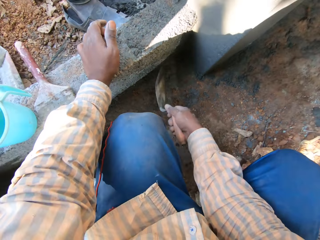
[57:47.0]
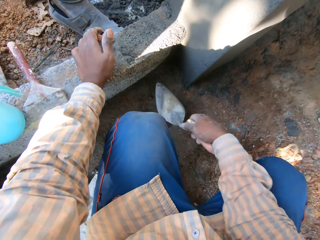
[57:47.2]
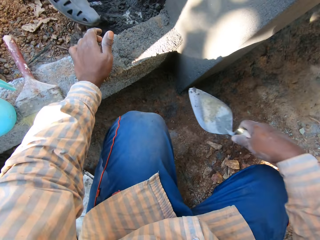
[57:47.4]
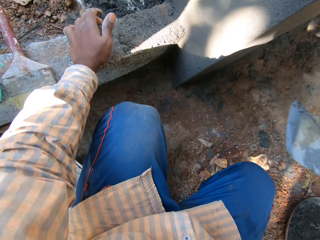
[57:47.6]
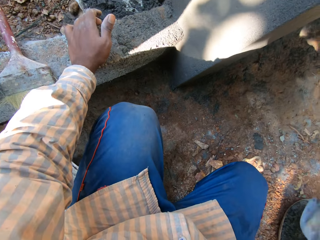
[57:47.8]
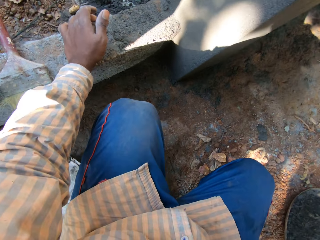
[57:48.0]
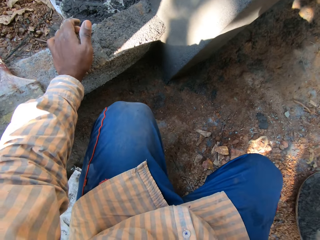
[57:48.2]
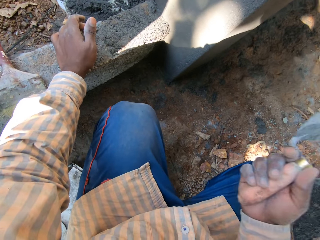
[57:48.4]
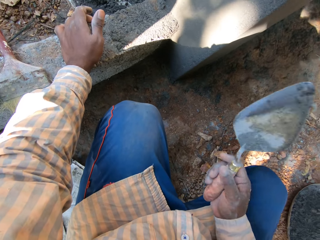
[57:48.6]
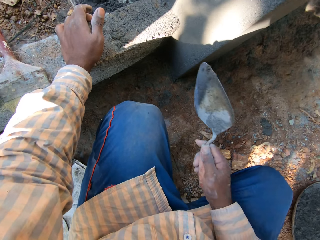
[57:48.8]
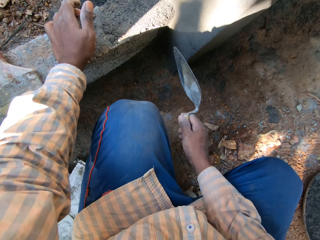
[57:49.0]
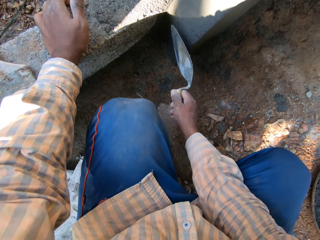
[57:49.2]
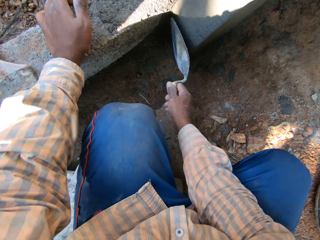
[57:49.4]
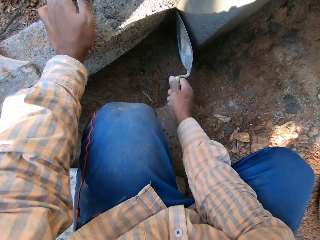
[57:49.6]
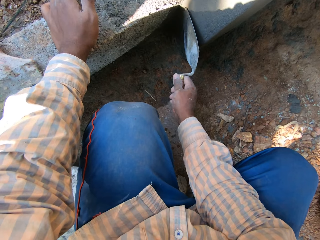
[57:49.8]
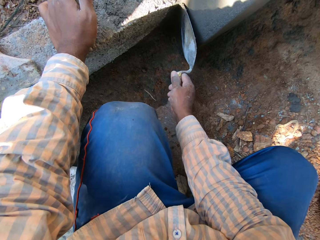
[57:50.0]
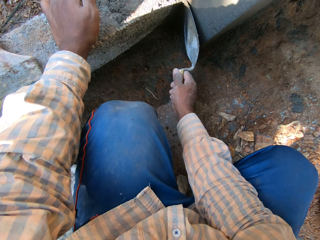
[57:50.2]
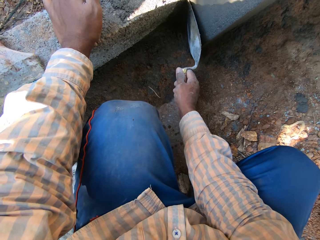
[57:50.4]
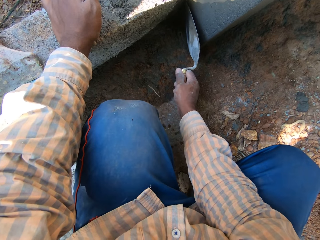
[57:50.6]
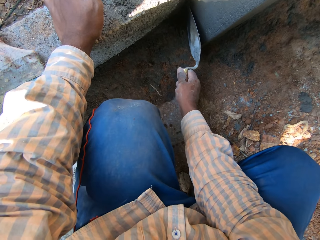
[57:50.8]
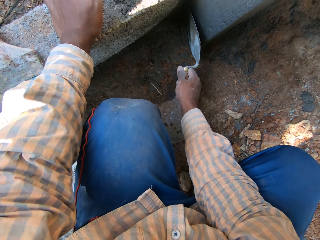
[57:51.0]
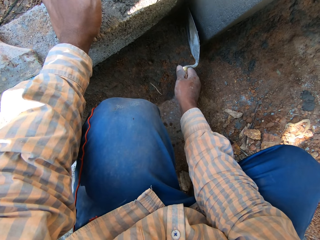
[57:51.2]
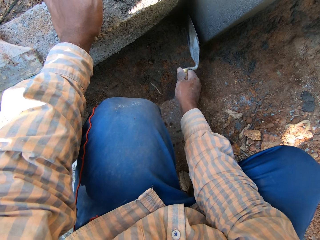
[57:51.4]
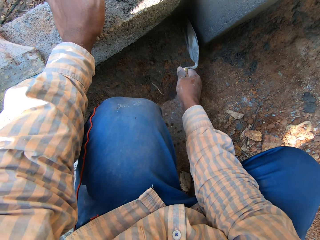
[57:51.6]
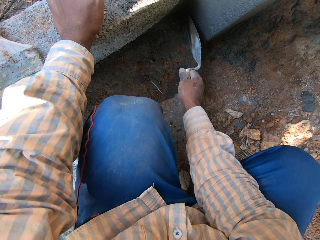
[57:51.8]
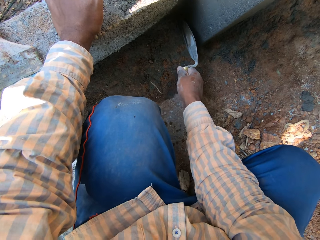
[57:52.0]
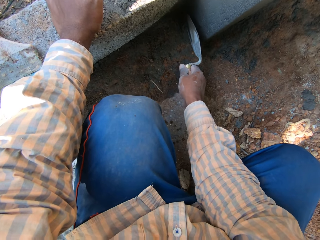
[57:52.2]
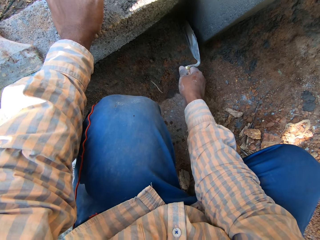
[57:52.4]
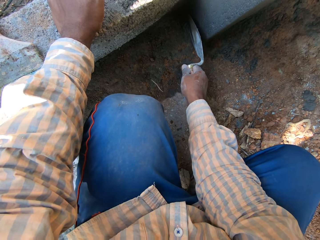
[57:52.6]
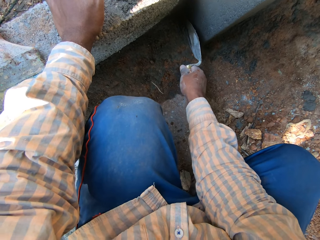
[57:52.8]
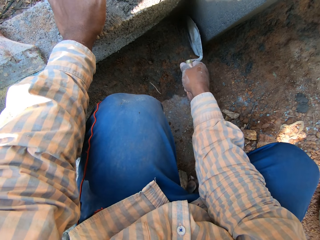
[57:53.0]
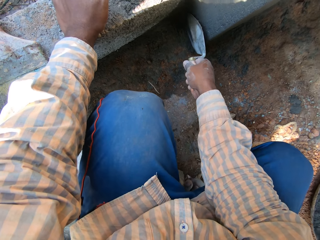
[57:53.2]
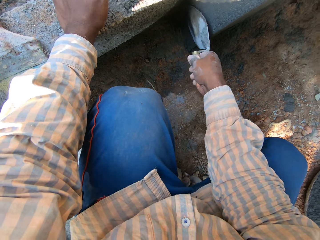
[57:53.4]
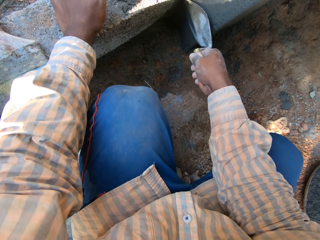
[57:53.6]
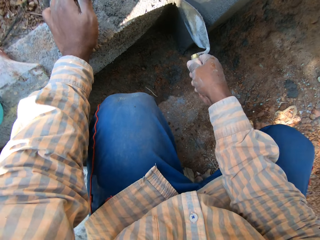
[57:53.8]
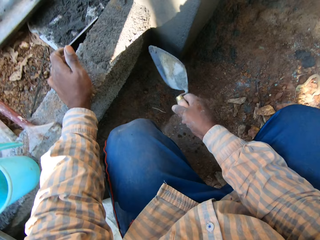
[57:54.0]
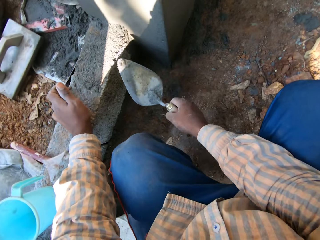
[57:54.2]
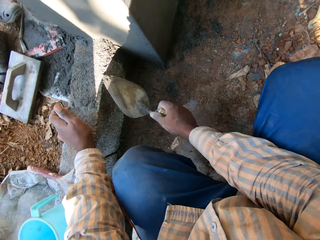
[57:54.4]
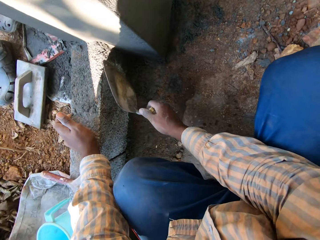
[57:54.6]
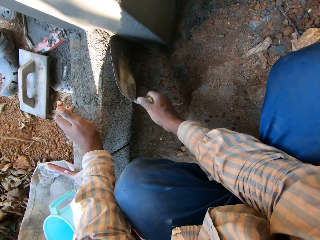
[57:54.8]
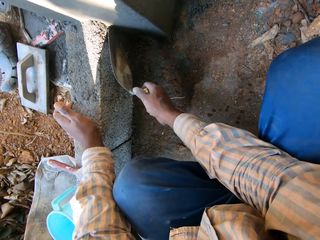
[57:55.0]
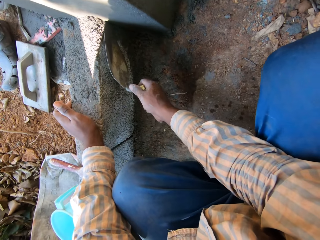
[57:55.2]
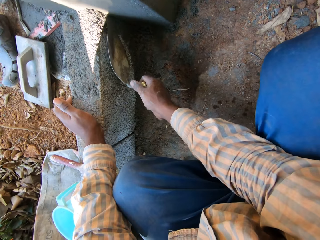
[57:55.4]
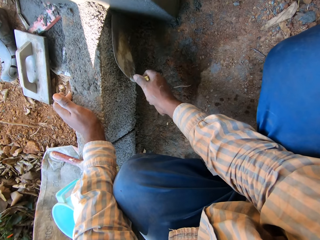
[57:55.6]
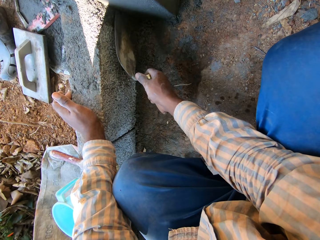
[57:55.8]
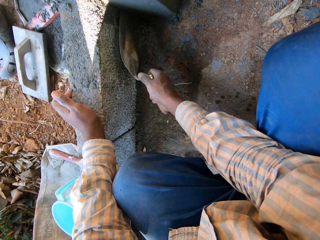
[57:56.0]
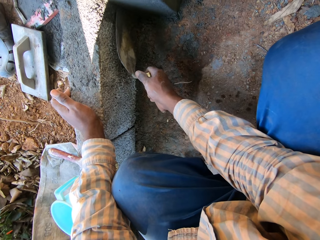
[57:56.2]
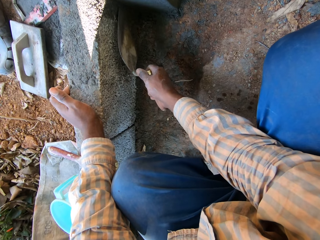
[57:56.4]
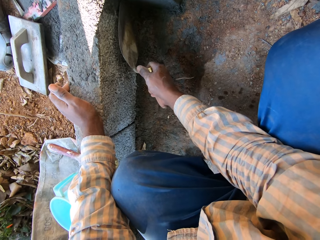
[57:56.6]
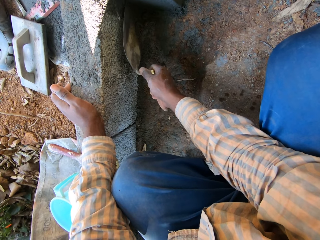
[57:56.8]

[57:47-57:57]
The camera wearer empties the cement on the trowel on the floor with his right hand. He scrapes the brick support with the trowel in his right hand.

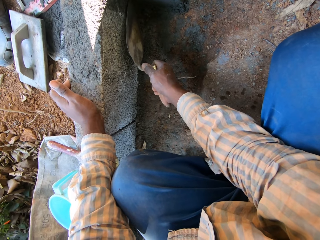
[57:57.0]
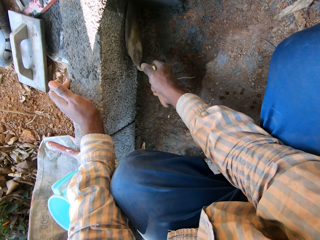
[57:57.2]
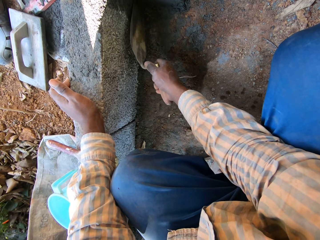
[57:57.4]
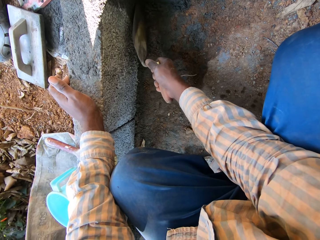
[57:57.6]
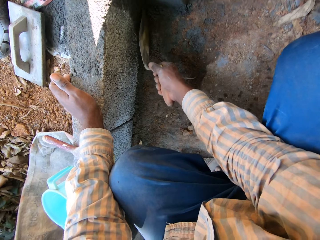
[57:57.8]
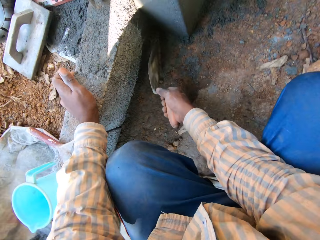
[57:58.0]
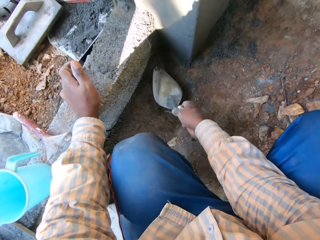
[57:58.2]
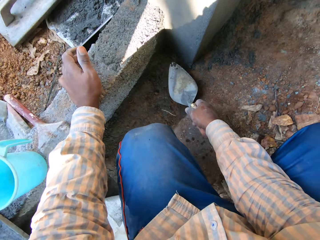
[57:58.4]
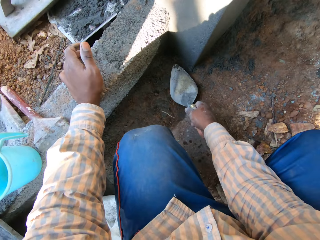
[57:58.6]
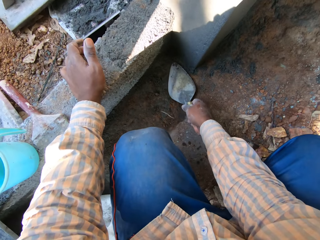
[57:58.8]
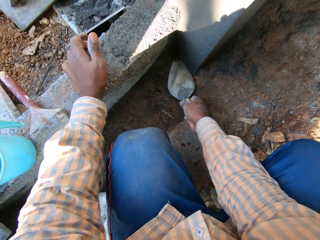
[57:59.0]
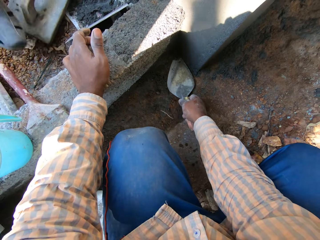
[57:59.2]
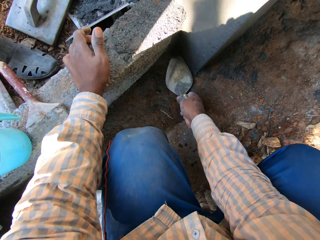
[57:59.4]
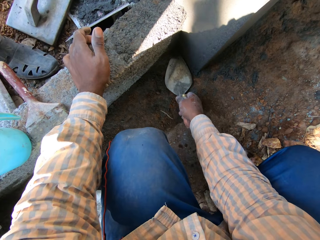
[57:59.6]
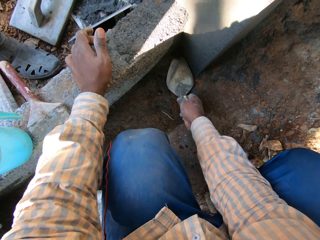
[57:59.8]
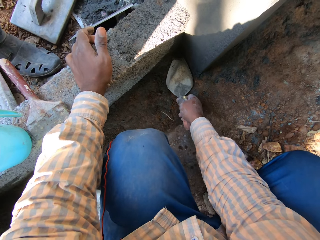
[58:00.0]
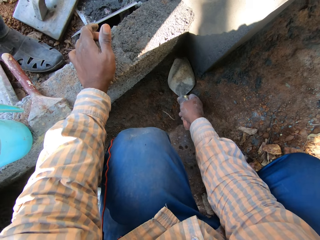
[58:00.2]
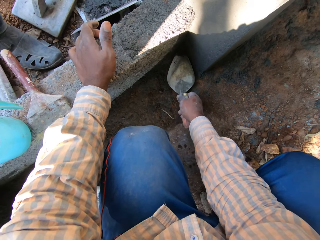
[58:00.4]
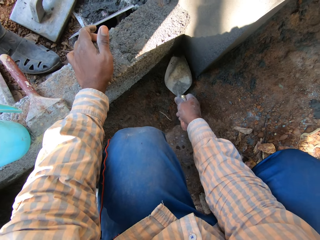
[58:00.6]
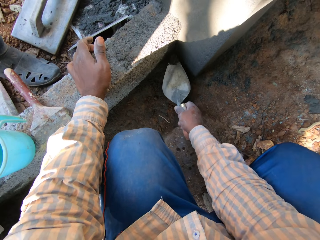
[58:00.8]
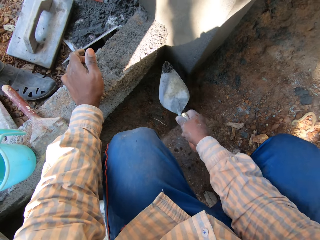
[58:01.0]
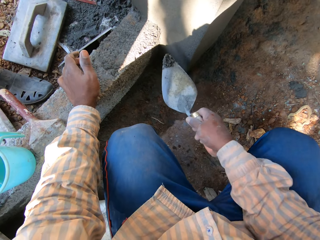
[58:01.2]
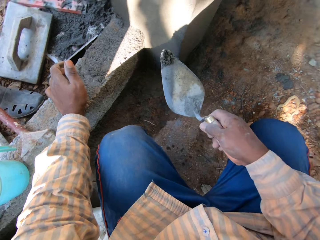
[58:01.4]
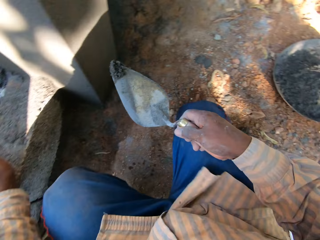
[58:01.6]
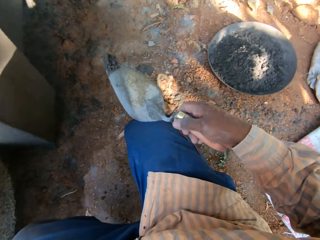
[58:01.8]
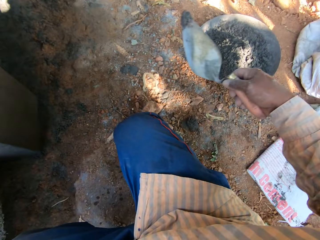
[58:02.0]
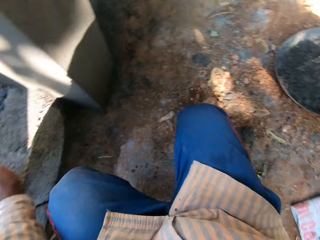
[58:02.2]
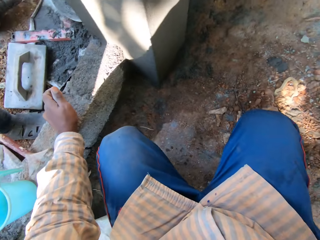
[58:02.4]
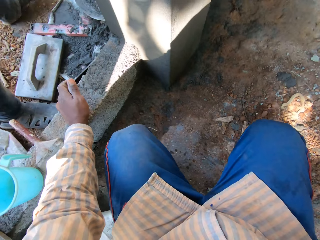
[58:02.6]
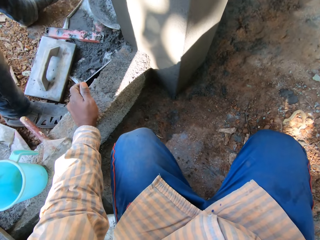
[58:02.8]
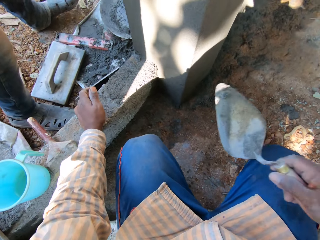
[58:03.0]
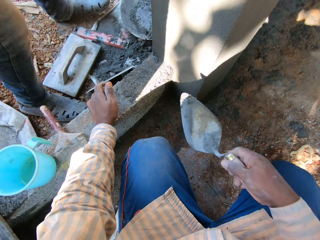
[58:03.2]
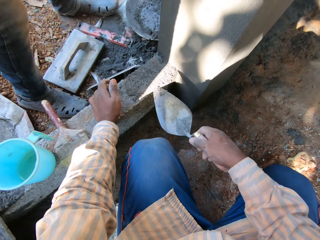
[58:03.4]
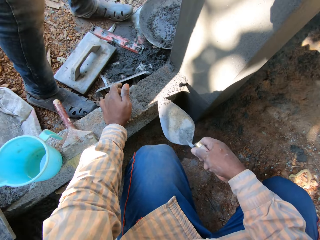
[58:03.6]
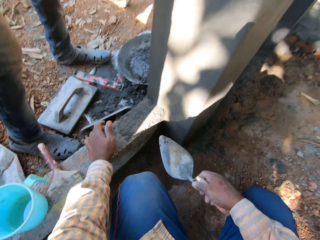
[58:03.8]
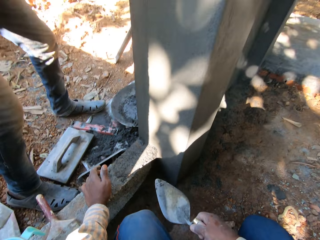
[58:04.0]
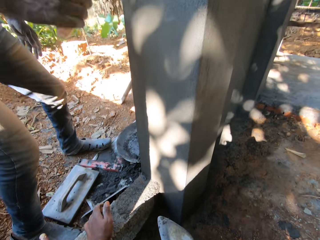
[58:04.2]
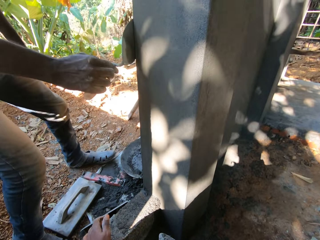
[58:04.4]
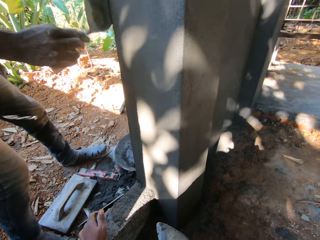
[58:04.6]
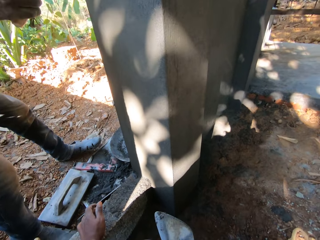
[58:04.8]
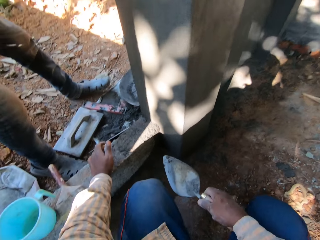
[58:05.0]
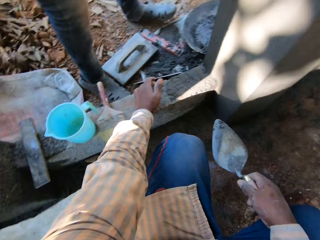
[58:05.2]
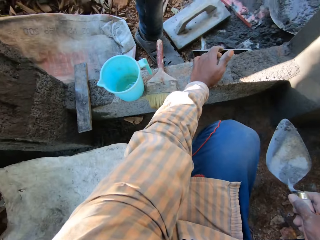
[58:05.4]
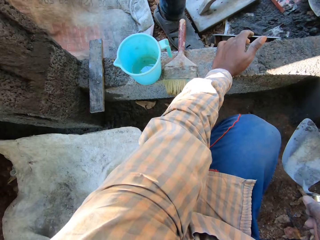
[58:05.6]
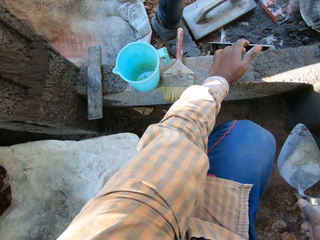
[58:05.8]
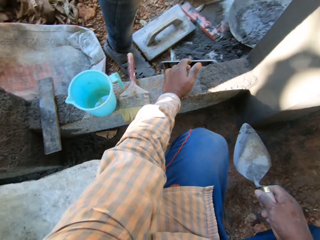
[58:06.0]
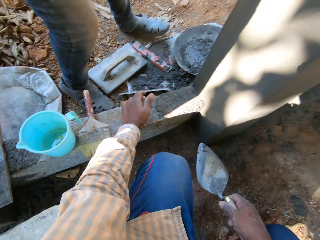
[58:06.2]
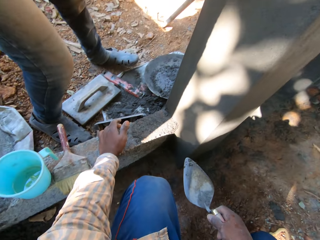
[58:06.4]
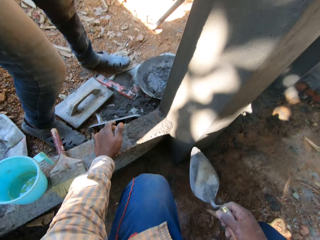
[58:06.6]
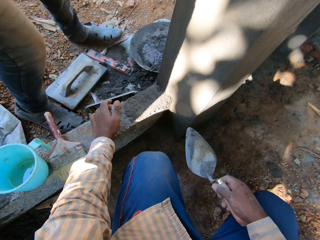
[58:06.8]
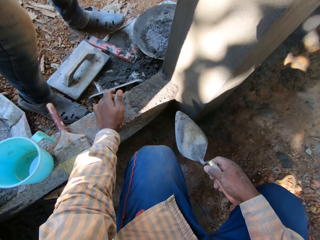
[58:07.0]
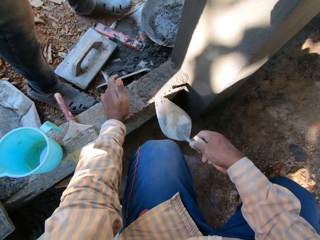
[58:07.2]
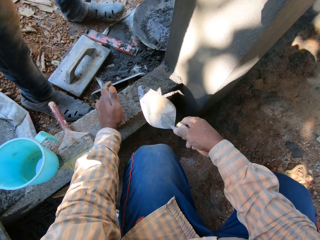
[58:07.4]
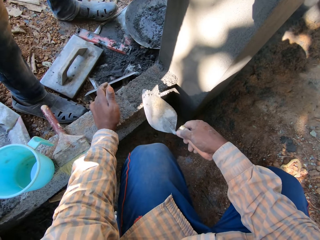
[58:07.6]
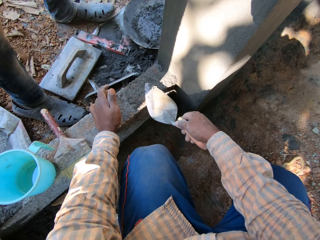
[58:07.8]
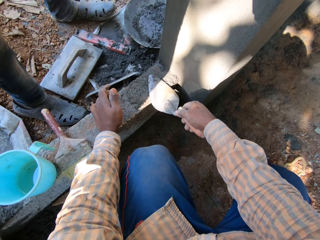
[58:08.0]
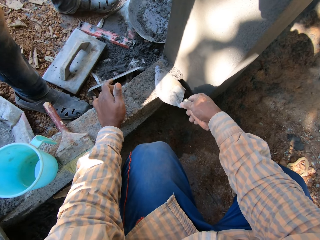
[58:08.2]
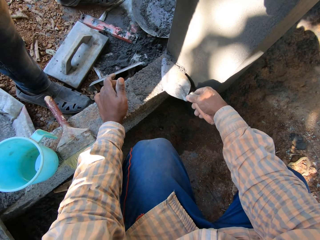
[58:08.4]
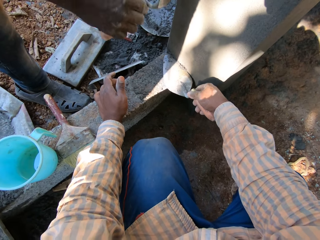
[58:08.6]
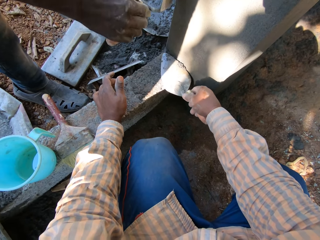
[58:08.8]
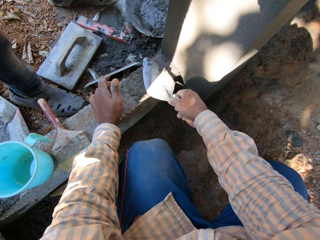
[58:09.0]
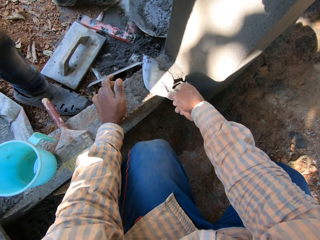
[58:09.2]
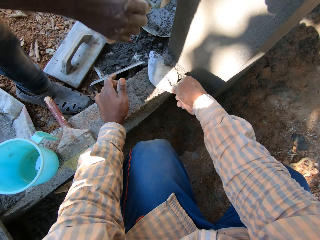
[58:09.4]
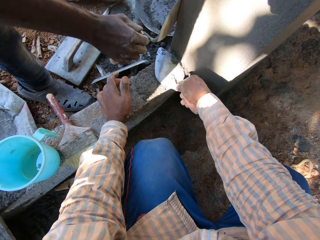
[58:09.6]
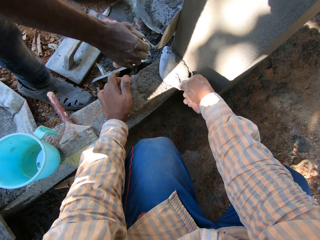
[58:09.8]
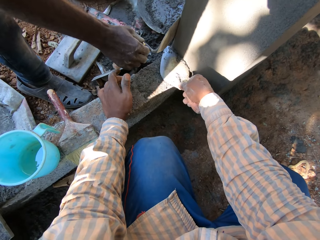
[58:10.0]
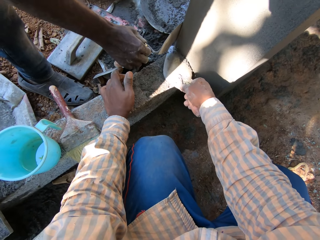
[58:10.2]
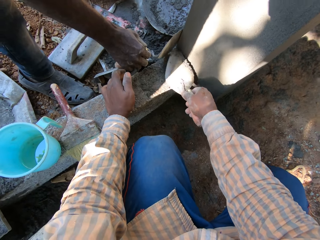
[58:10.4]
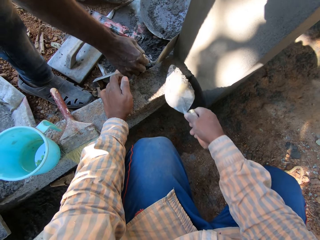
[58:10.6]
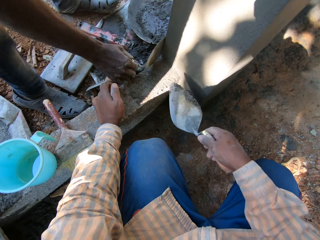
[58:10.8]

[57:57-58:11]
The camera wearer packs cement from the brick support with the trowel in his right hand. He pours the cement on the trowel into the head pan with his right hand. A man smoothens the cement on the wall with the trowel in his right hand. The camera wearer packs cement from the brick support with the trowel in his right hand.
